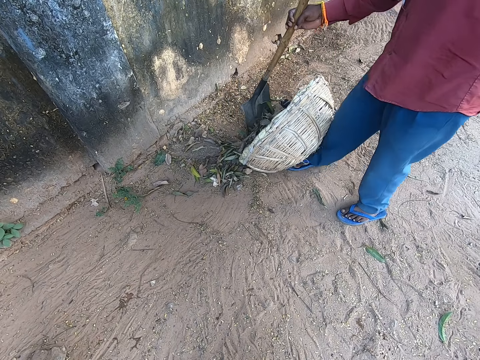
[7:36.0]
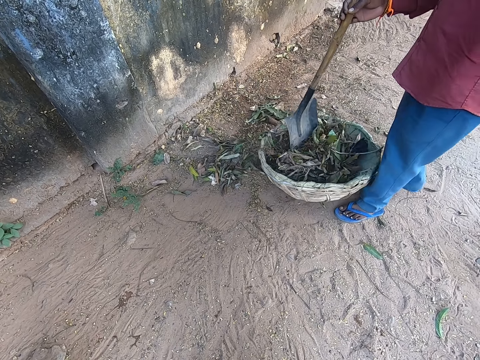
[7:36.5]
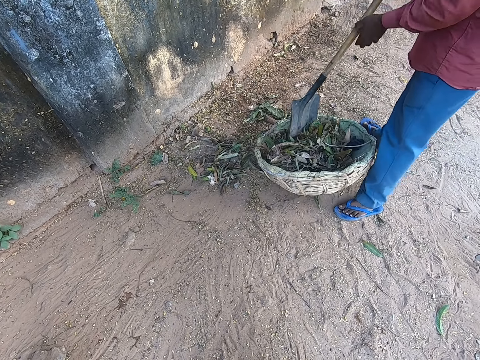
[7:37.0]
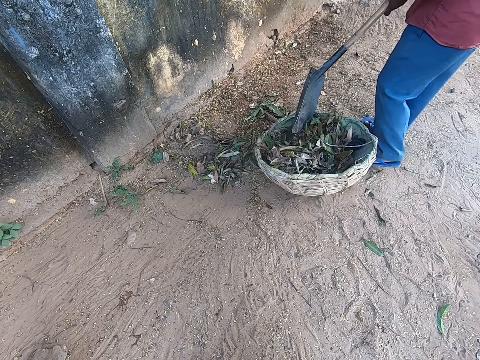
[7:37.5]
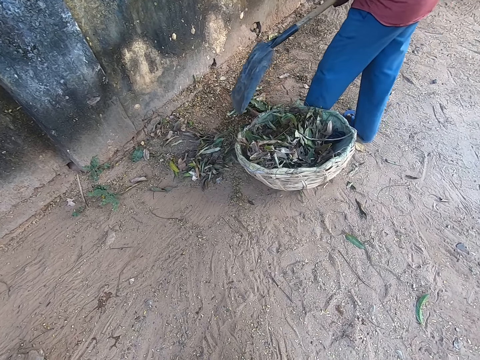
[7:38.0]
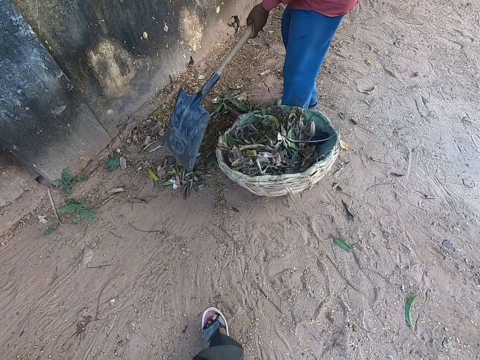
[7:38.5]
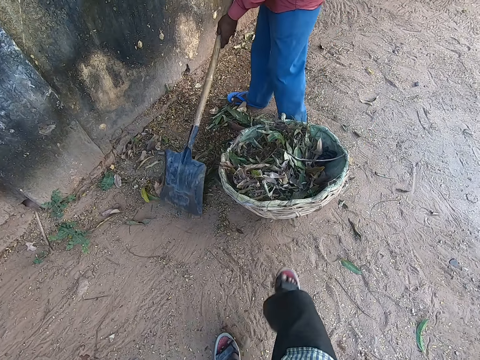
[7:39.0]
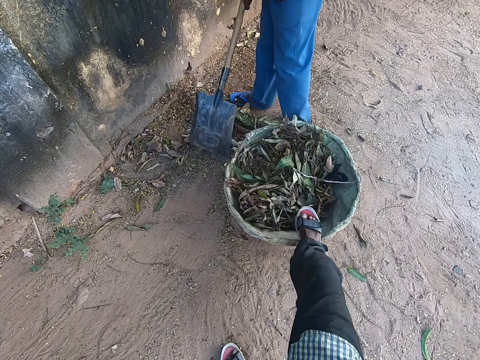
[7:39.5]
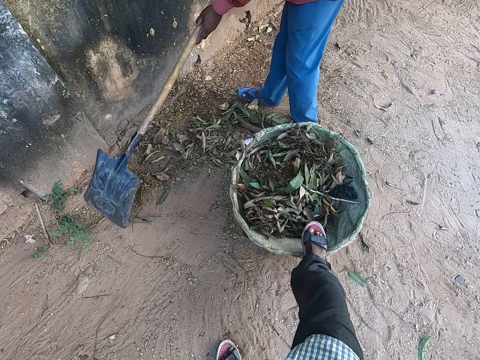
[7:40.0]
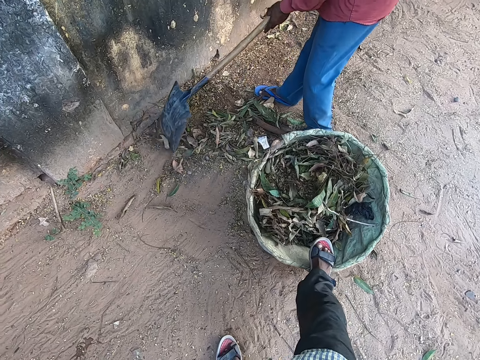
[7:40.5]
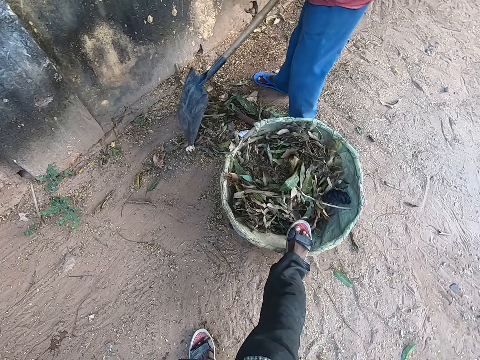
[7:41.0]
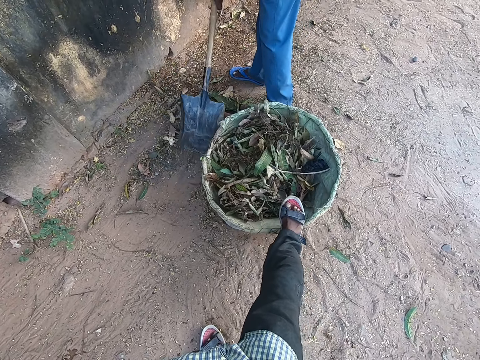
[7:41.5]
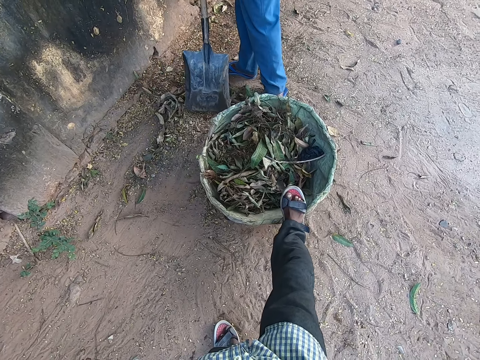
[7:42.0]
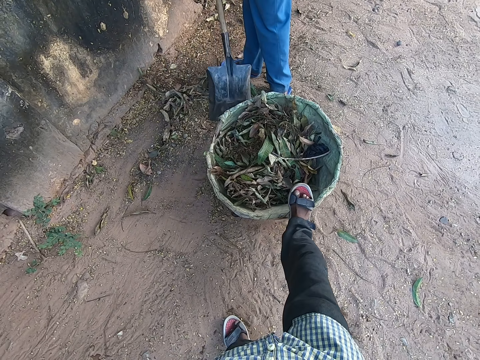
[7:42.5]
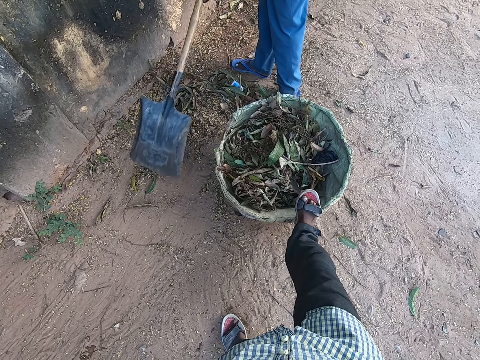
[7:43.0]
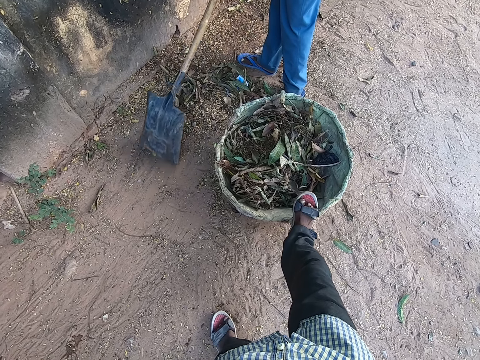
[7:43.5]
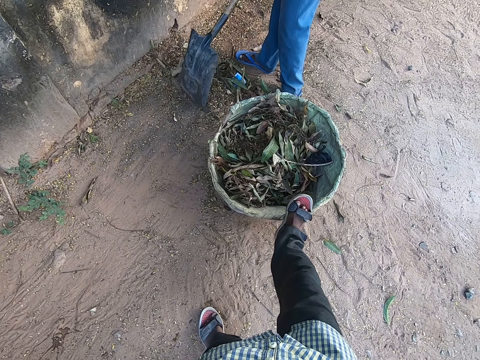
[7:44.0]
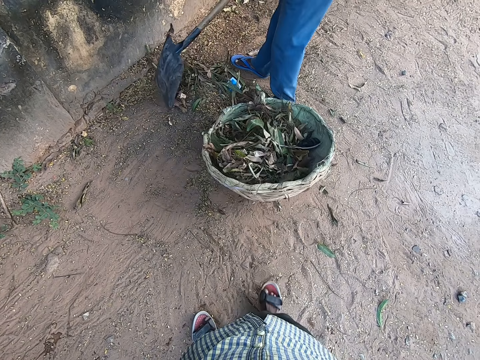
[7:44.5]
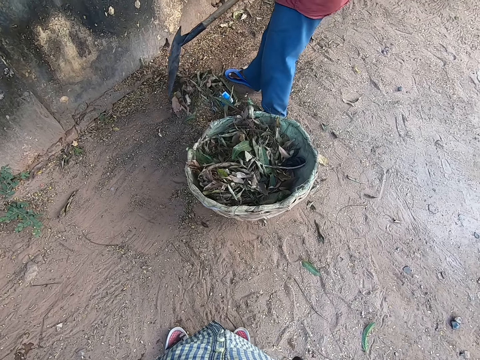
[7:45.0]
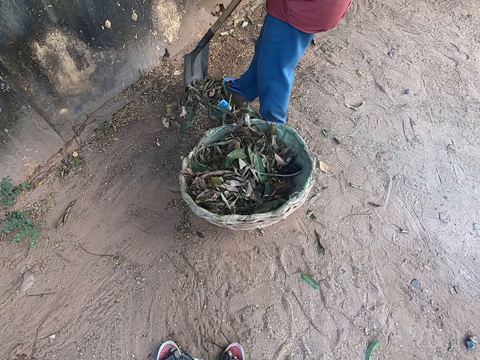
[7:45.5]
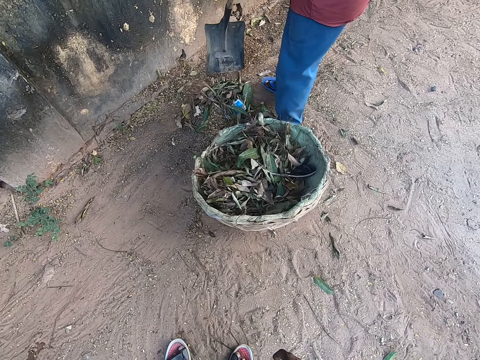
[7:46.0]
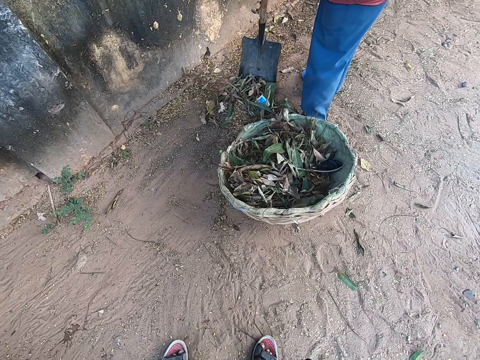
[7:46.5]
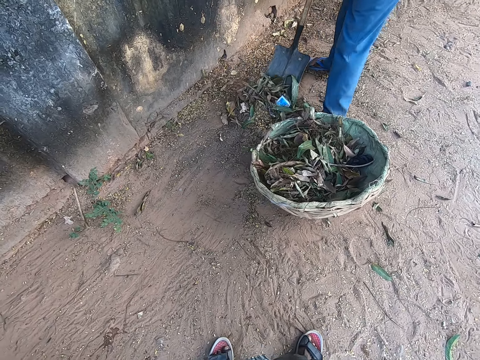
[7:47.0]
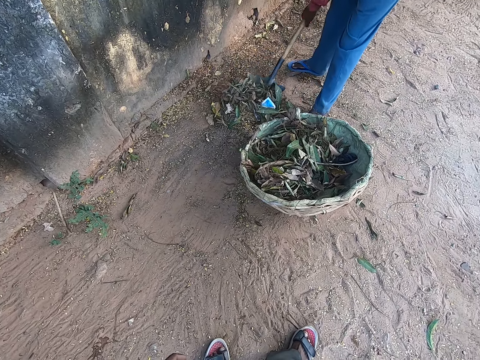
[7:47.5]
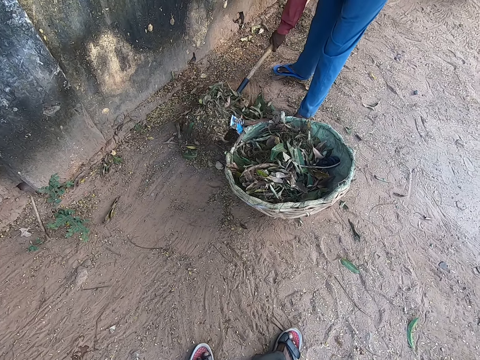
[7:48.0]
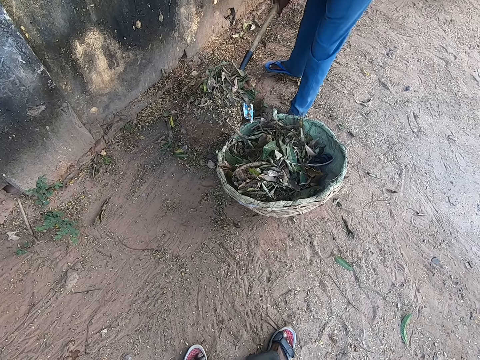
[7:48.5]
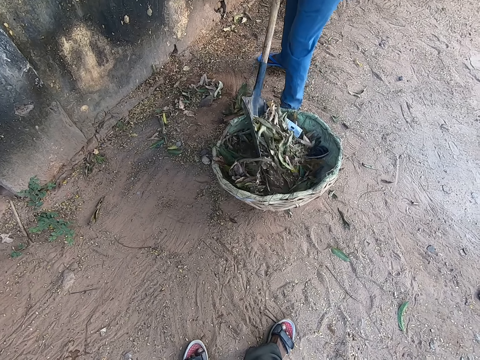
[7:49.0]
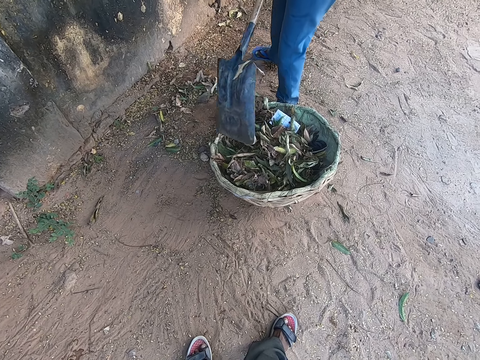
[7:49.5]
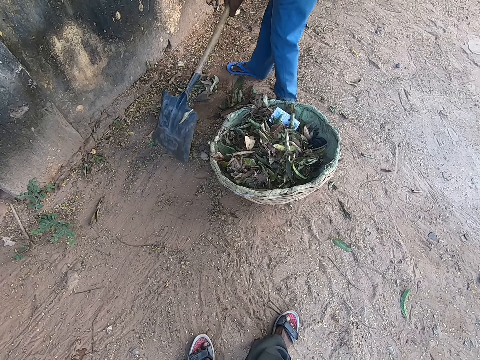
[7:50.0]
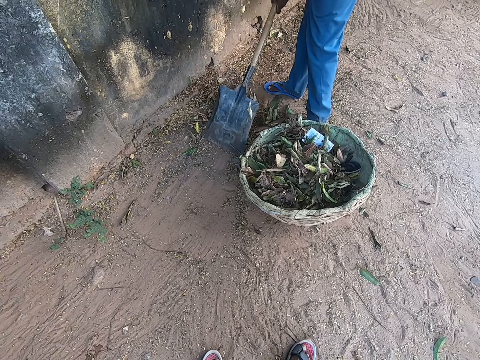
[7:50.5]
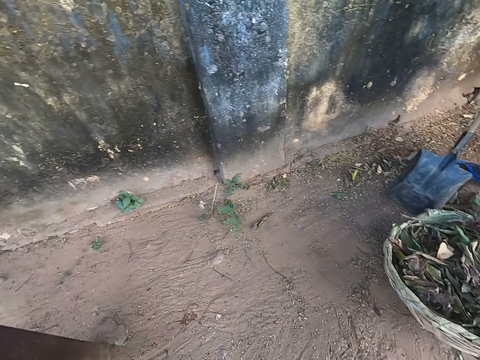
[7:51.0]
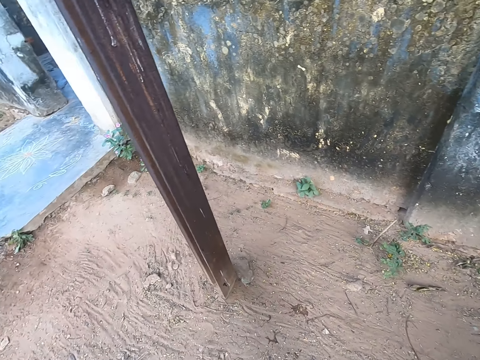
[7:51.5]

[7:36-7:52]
The man scrapes leaves on the ground with the shovel in both hands. The camera wearer balances dirt in the bucket on the ground with their leg. The man gathers dirt on the ground with the shovel. The camera wearer drops their leg from the bucket. The man shovels sand and leaves from the ground with the shovel in both hands, pours sand and leaves in the shovel into the basket on the ground, packs dirt on the ground in the bucket with the shovel, and scrapes leaves on the ground with the shovel in both hands.

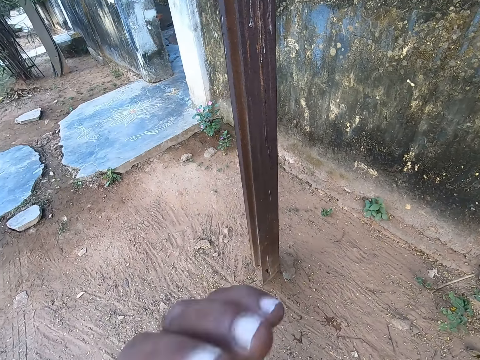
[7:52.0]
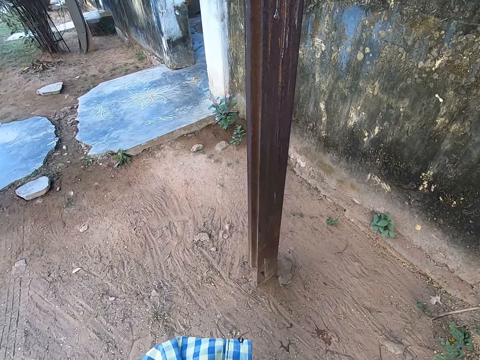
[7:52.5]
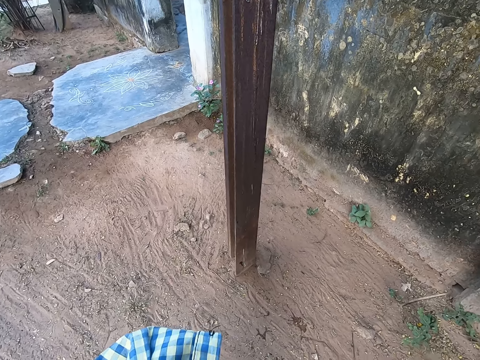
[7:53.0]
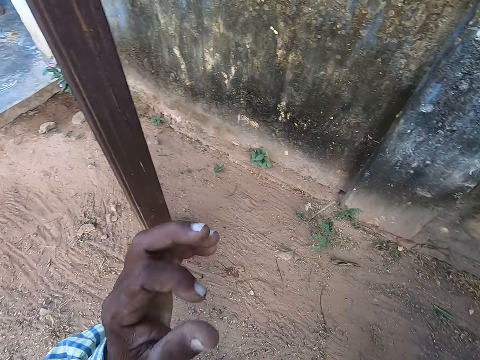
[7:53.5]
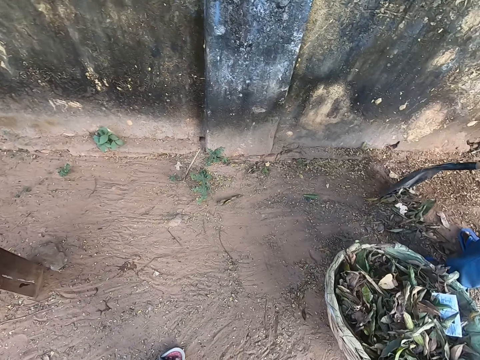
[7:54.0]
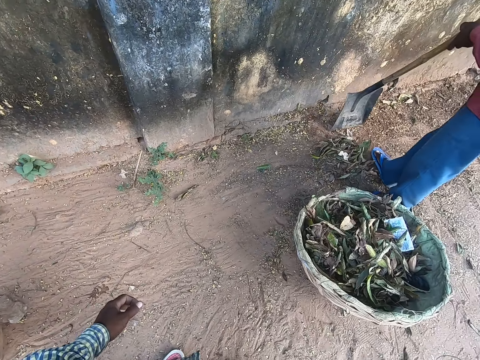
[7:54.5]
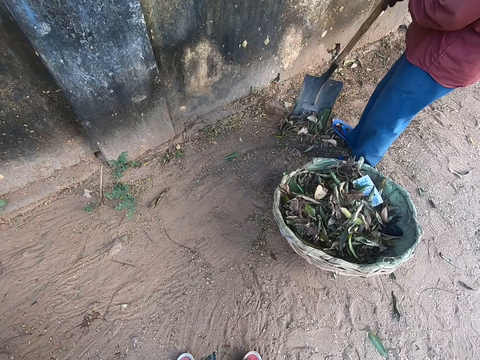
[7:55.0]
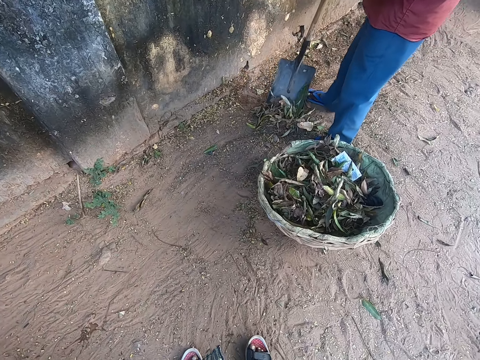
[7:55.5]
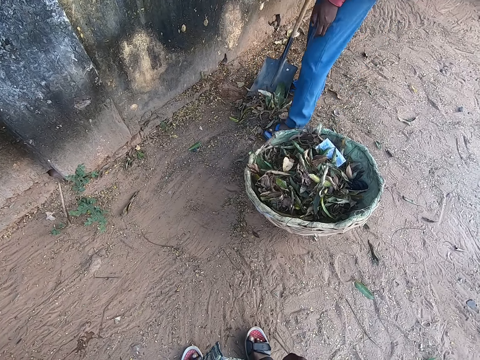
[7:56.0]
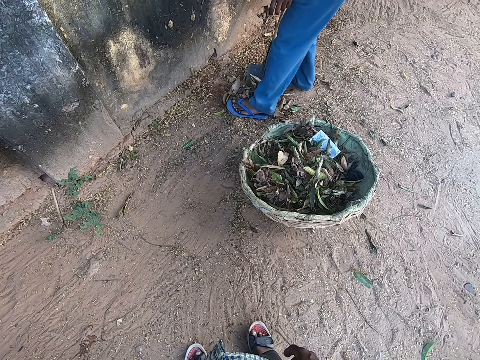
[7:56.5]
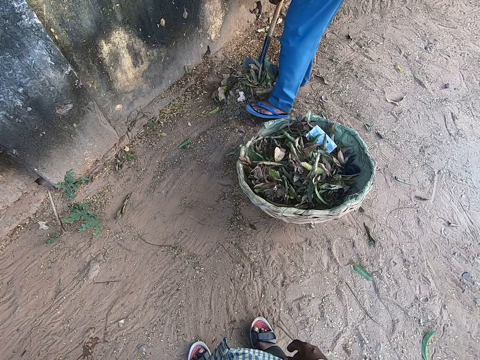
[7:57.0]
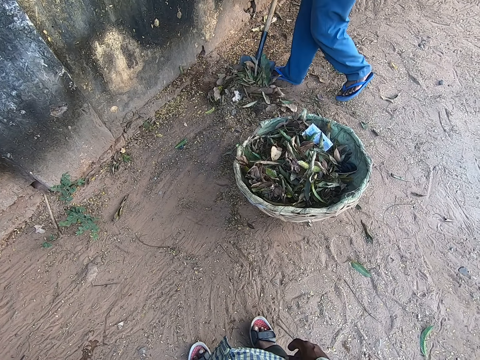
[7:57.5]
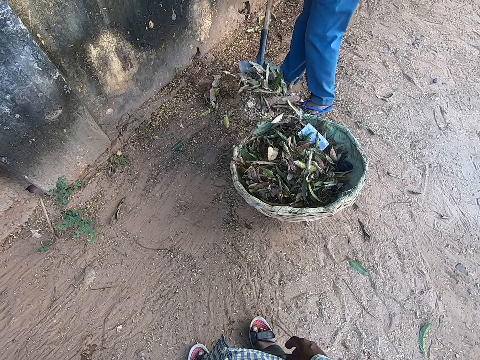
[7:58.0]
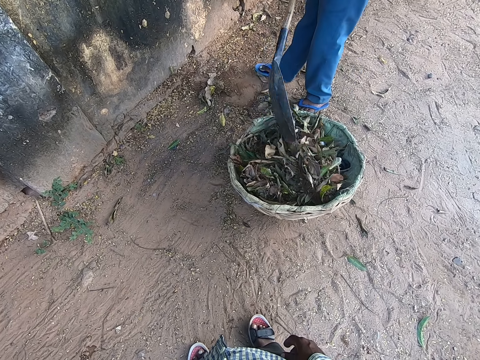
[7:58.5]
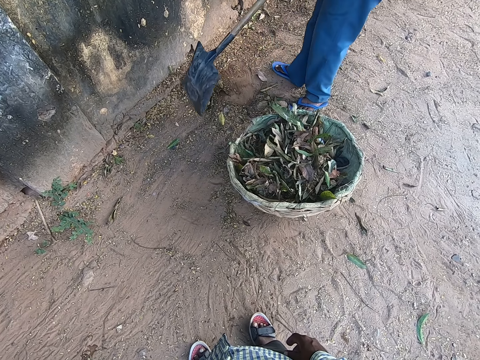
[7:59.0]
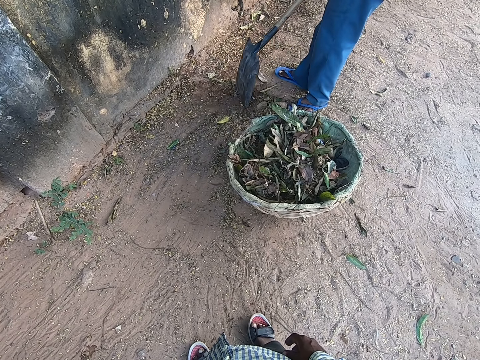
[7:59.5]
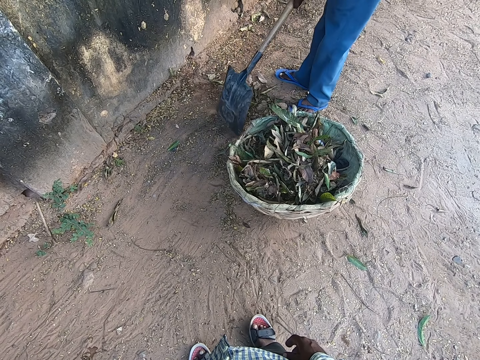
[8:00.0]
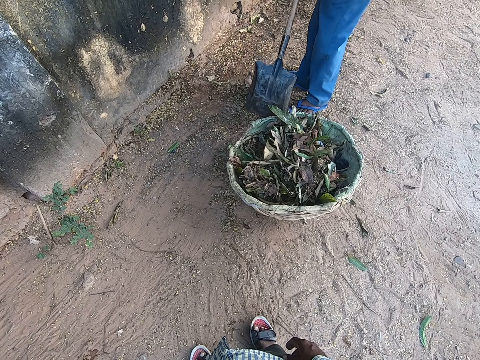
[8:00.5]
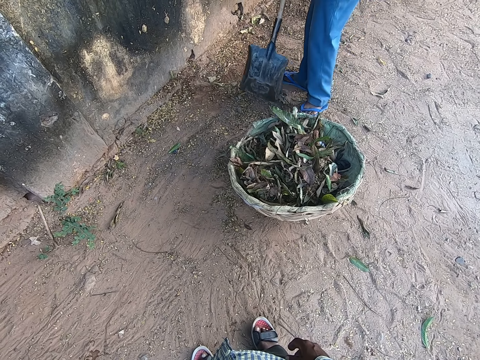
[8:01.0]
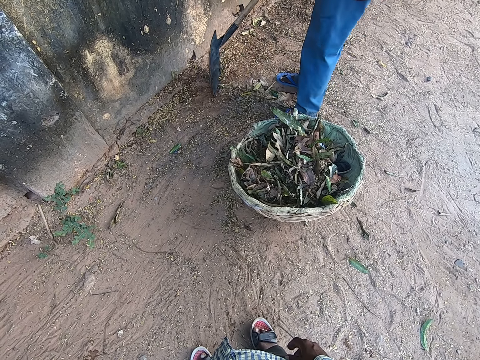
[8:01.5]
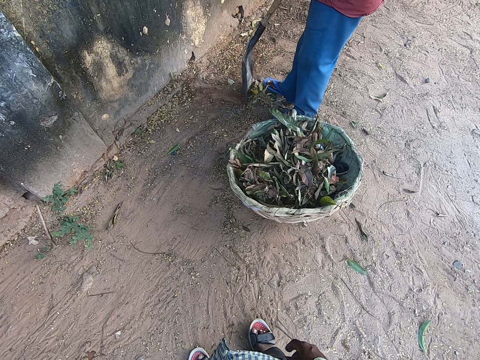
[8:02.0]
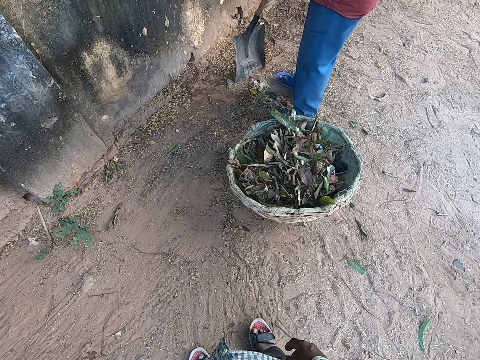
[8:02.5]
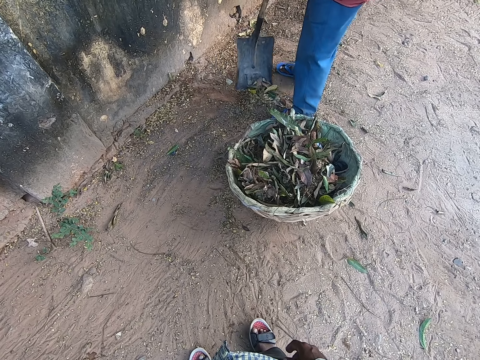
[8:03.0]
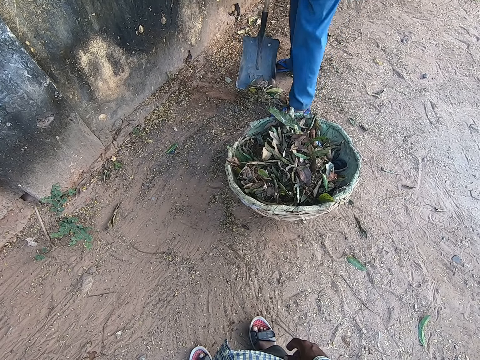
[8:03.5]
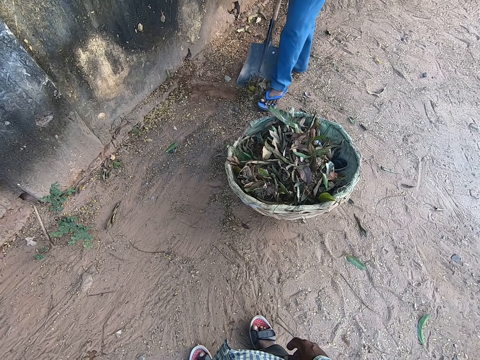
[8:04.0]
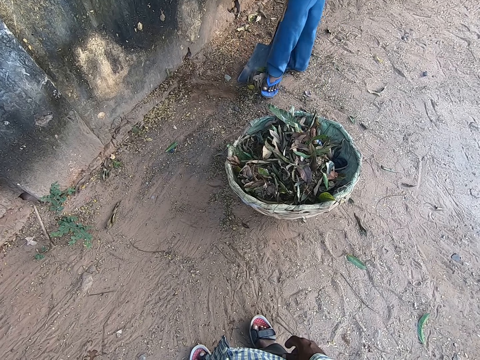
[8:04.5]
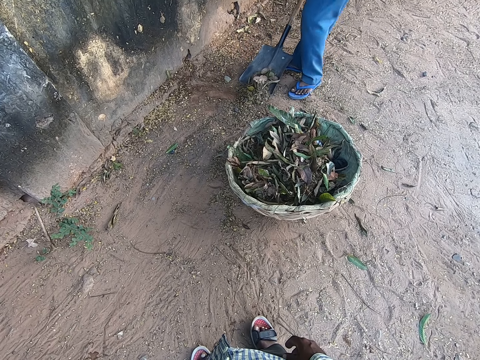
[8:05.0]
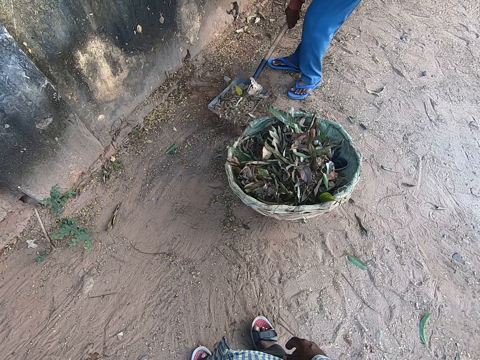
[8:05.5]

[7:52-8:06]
The camera wearer touches his face with his left hand. He adjusts the camera on his head and drops his hand from the camera. A man pushes sand and leaves into the shovel with his left leg. The man pours the sand and leaves in the shovel into the basket on the ground. He scrapes leaves on the ground with the shovel in both hands. He gathers dirt on the ground with the shovel. He pushes the sand and leaves into the shovel with his left leg.
